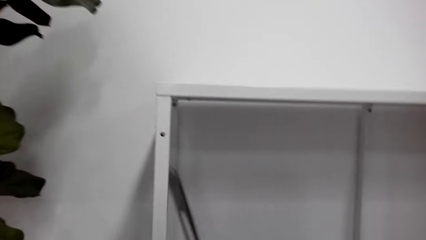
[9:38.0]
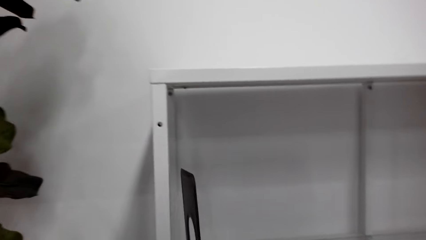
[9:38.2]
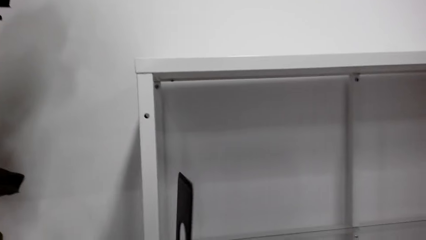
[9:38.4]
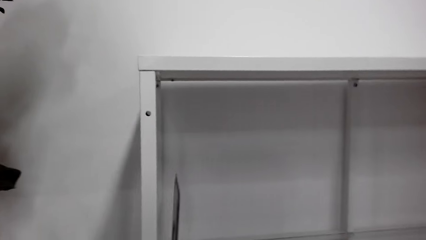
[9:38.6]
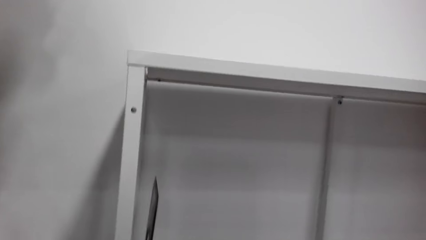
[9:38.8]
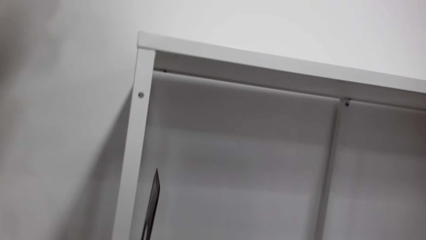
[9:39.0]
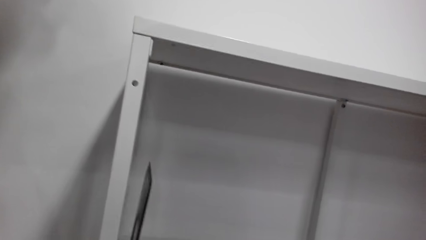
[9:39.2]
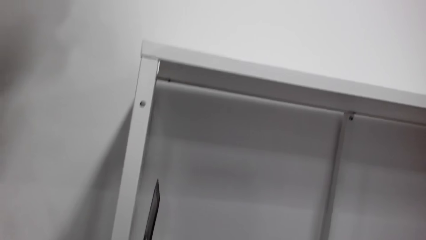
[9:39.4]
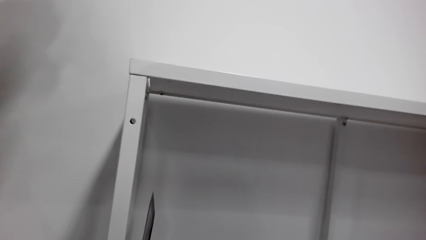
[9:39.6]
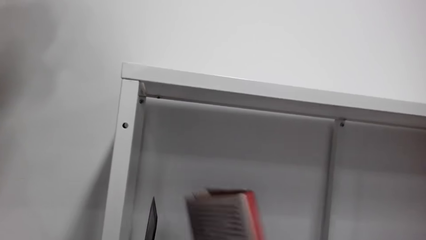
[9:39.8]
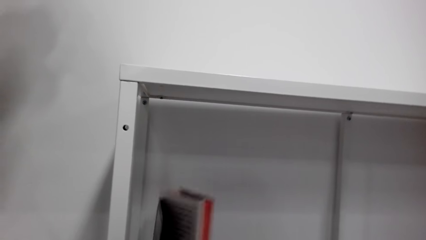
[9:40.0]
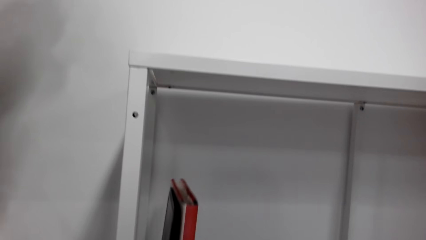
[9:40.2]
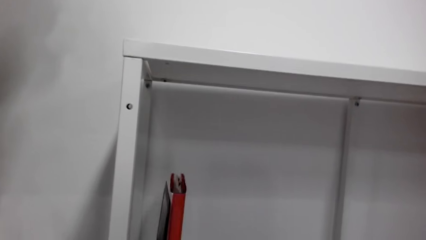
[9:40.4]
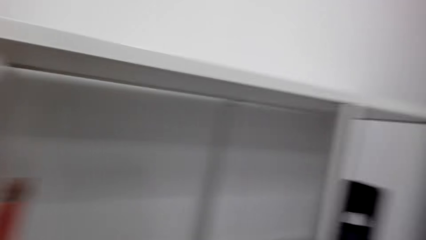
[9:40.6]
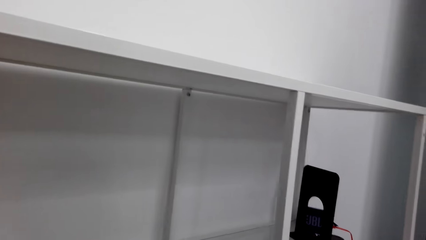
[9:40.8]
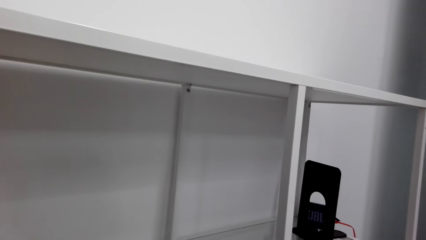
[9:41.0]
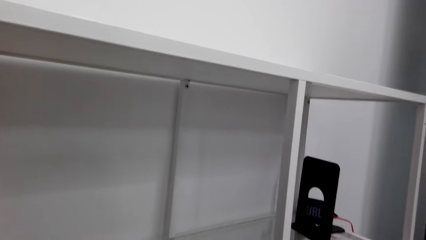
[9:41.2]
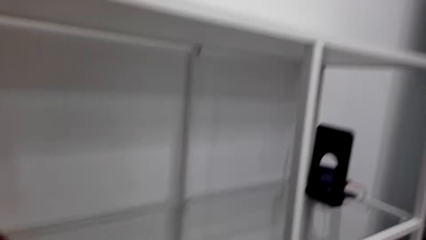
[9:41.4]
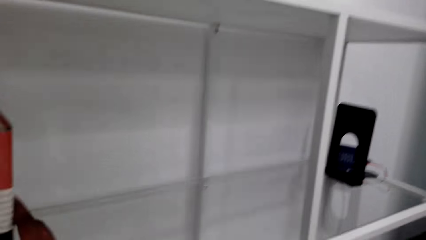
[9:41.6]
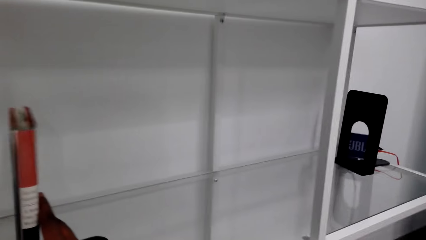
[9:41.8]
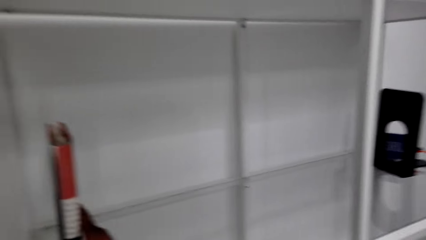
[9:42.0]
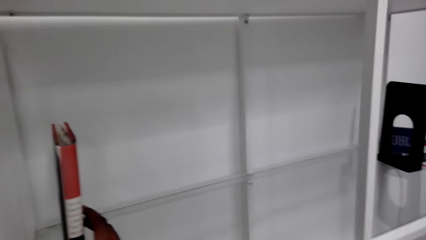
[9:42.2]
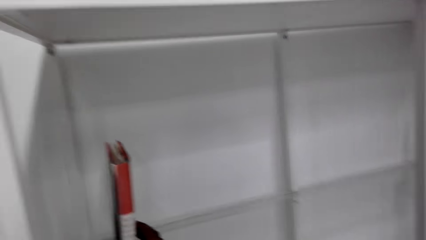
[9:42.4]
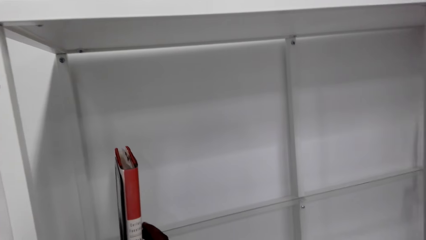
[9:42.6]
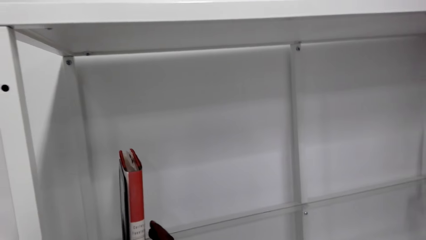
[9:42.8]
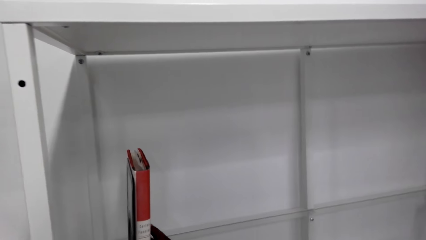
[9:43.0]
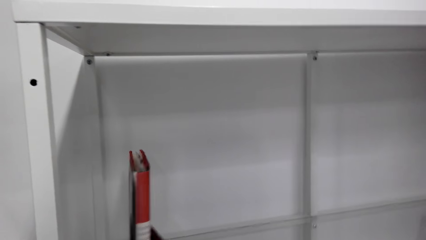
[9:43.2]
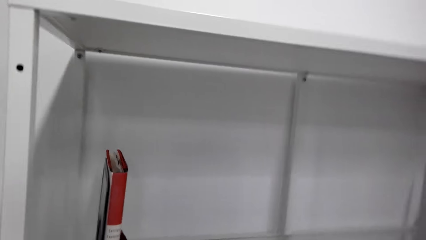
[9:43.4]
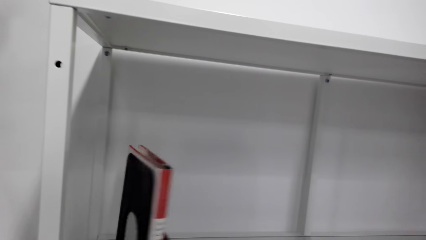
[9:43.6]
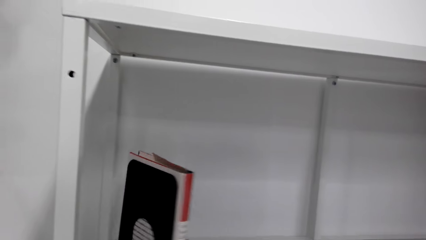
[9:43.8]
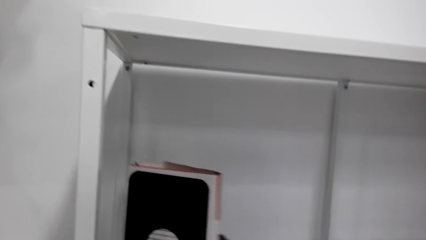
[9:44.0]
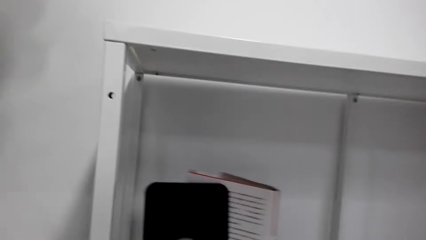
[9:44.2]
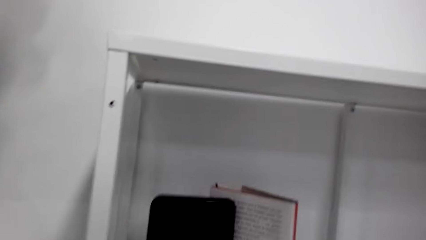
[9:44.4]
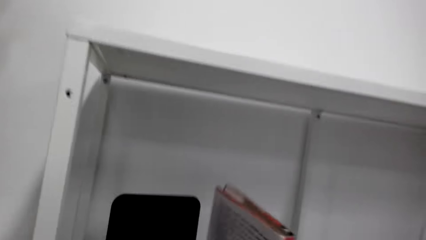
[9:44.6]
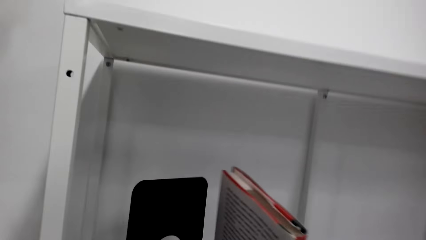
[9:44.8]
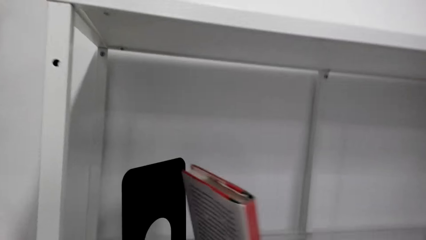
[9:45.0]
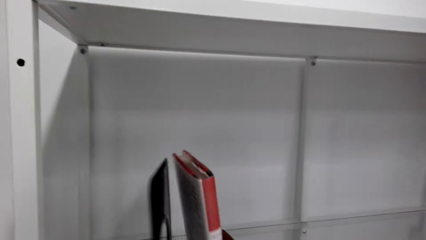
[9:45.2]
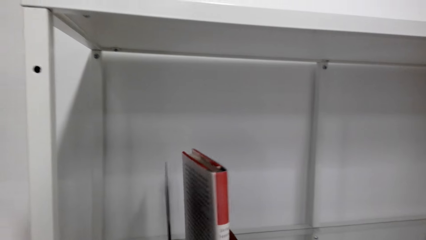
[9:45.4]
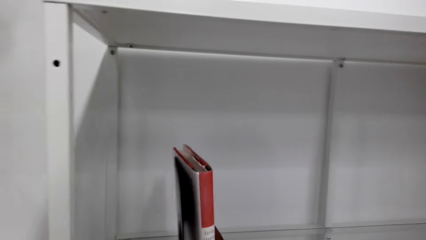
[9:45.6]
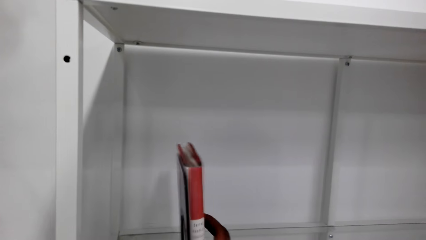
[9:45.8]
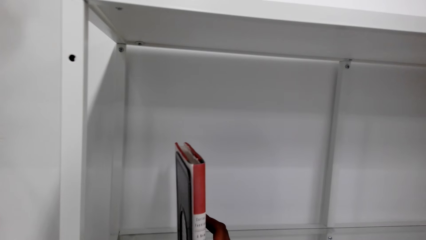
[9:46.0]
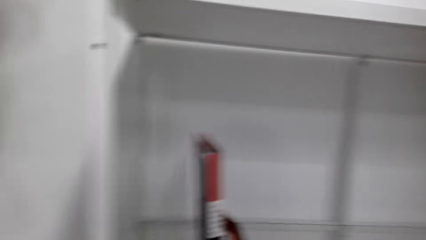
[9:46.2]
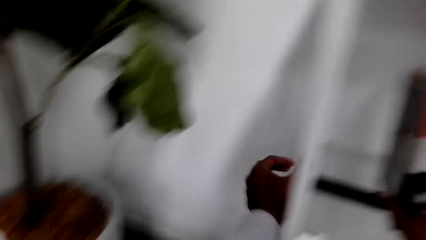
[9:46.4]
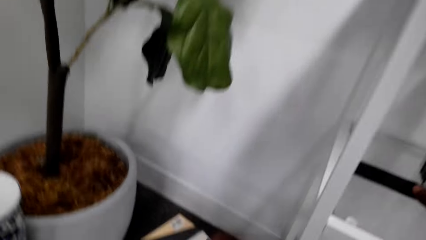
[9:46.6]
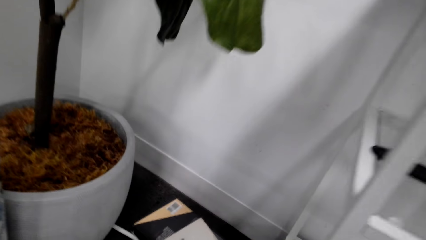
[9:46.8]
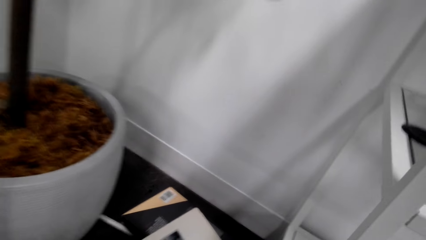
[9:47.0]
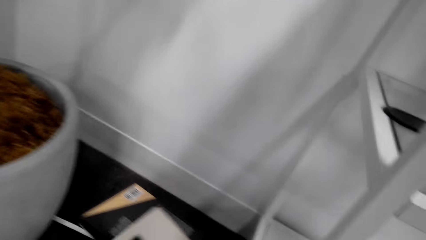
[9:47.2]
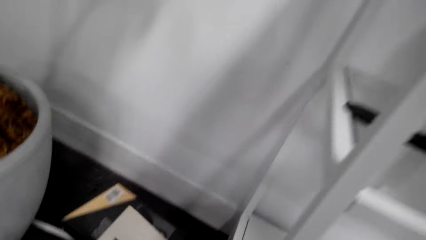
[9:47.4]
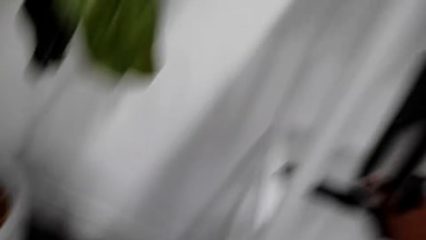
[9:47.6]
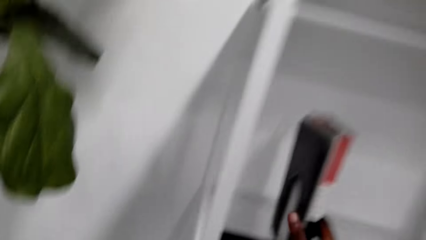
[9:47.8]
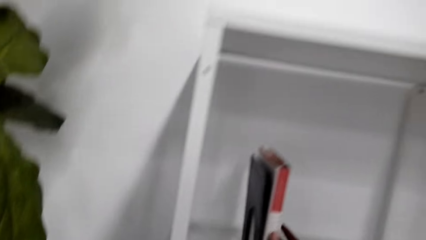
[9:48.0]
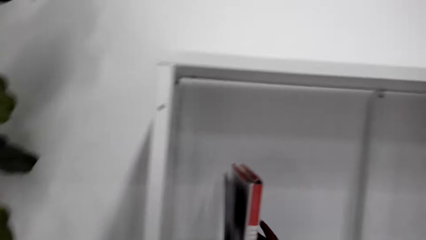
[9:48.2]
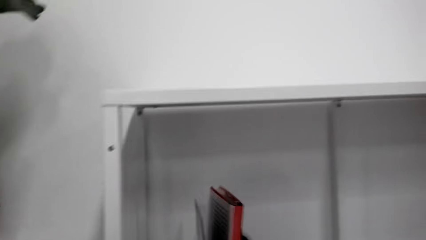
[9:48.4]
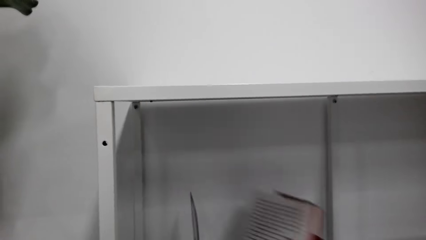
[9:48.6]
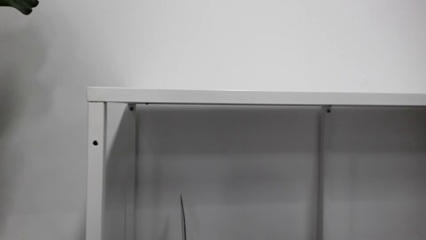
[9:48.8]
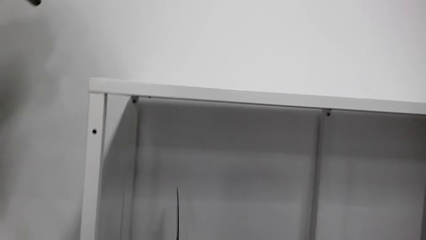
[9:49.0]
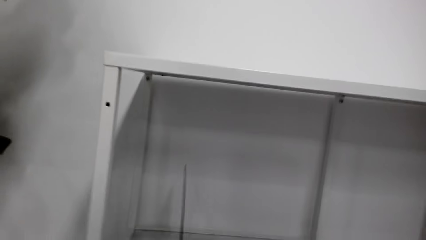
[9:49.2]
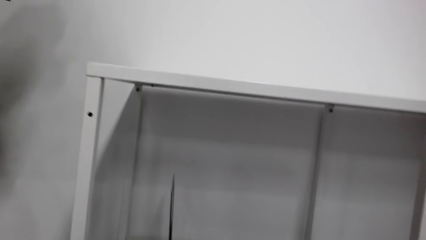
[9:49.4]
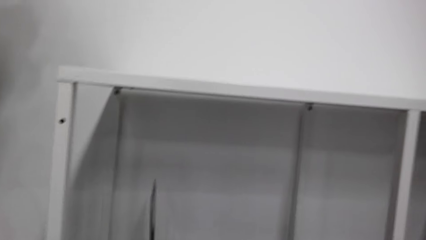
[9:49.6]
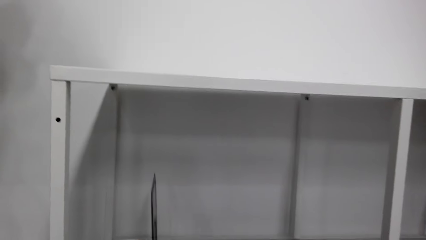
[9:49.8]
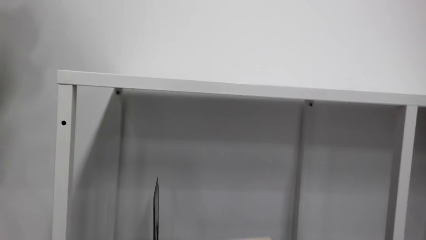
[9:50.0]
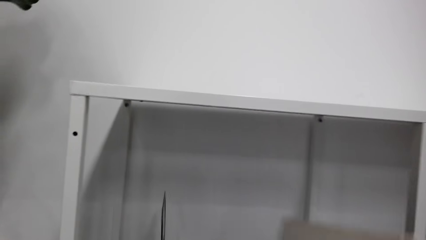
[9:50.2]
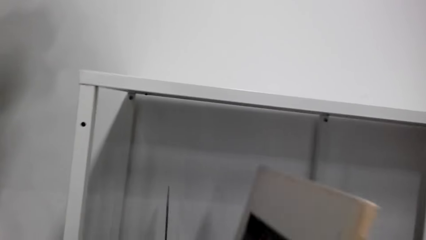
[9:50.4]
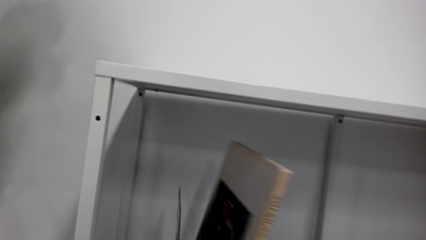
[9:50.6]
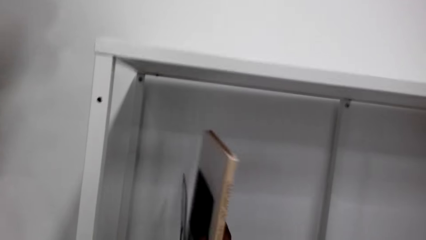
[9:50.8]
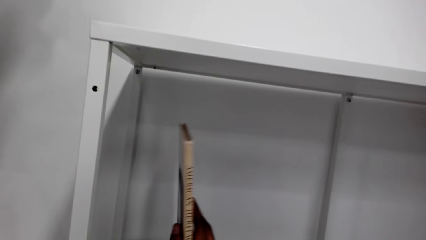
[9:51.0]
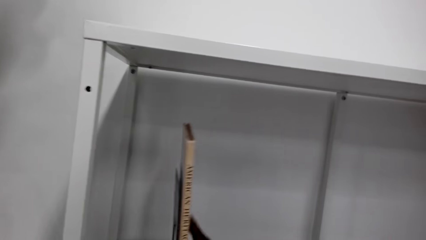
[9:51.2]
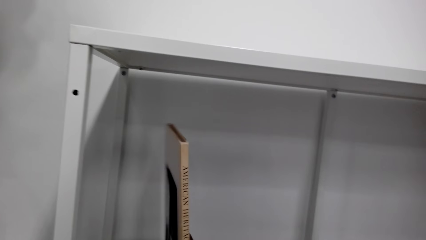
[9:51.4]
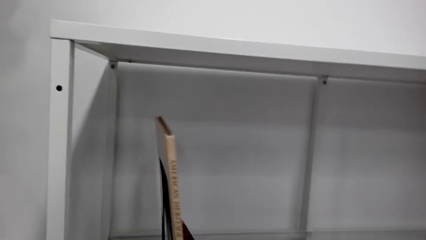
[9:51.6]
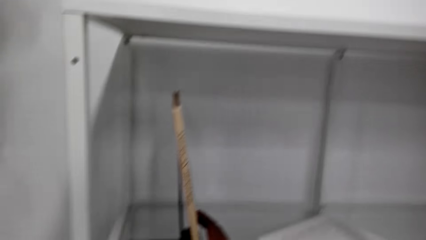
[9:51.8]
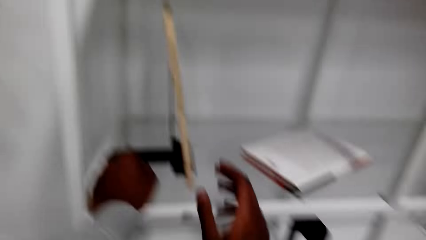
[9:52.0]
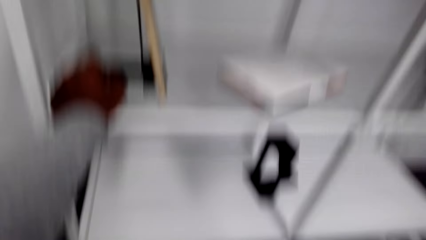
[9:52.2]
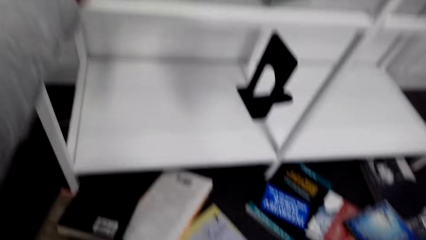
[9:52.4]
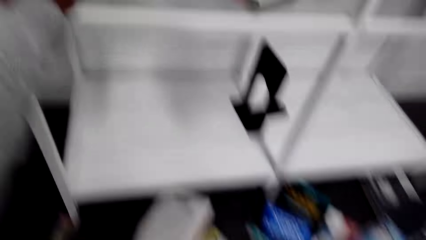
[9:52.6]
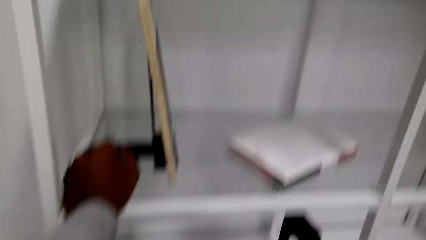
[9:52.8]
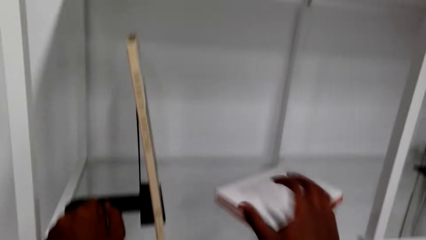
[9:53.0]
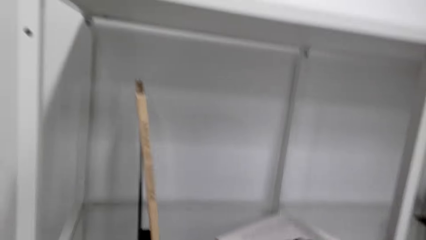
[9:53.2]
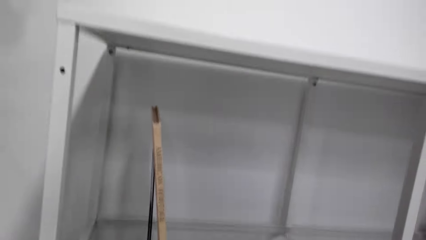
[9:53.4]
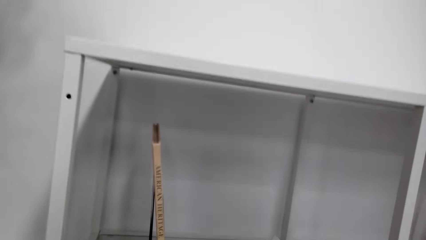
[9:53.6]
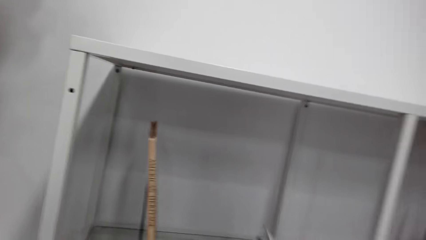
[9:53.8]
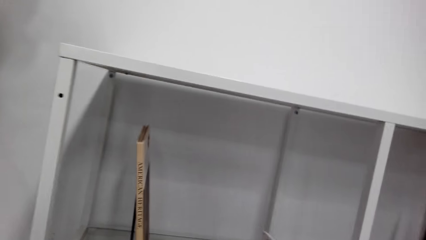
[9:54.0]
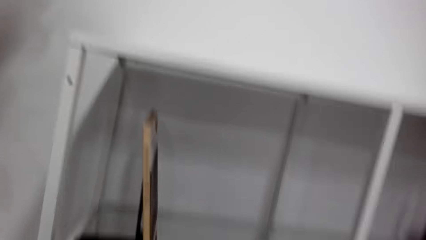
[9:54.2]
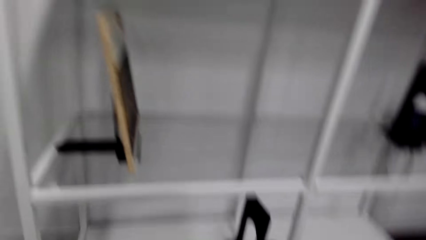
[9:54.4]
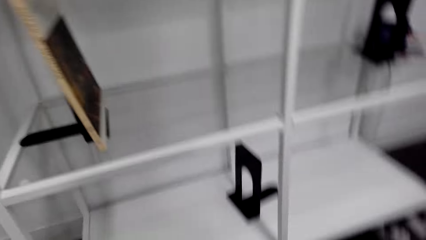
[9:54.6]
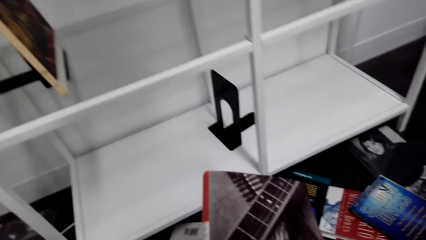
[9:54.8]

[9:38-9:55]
The camera wearer picks up something and the book from the floor. They put the object and the book on the shelf. They pick a book from the floor. They put the book on the shelf. They take a book from the shelf.
